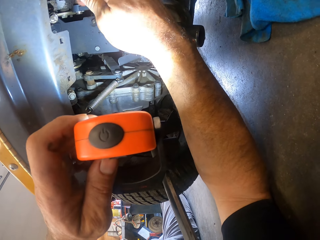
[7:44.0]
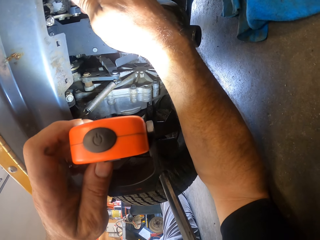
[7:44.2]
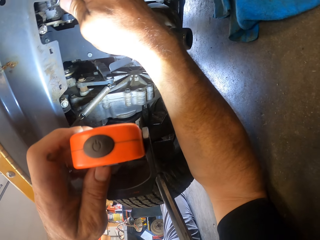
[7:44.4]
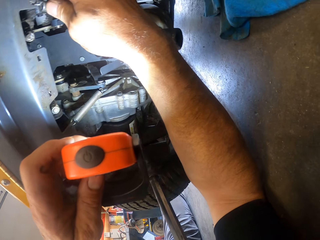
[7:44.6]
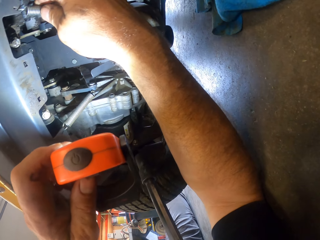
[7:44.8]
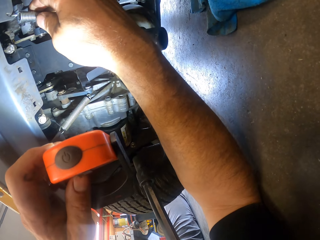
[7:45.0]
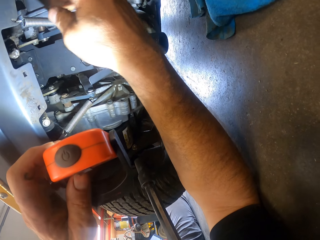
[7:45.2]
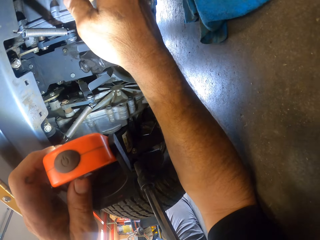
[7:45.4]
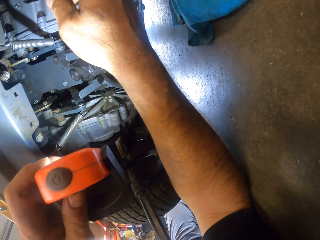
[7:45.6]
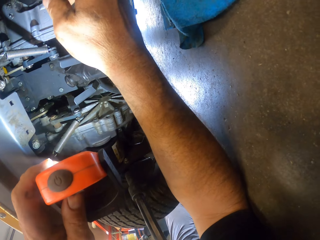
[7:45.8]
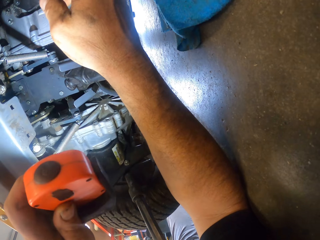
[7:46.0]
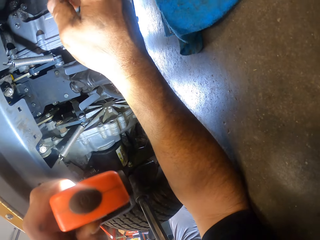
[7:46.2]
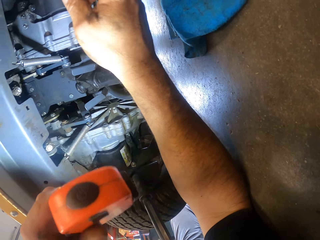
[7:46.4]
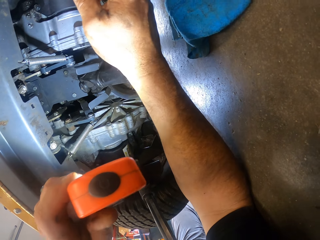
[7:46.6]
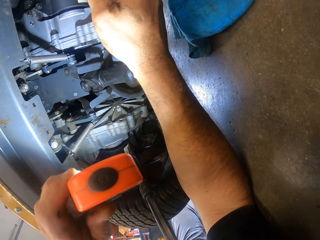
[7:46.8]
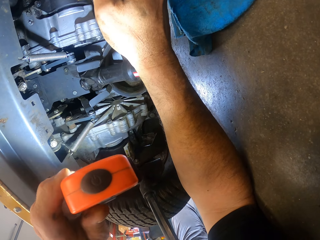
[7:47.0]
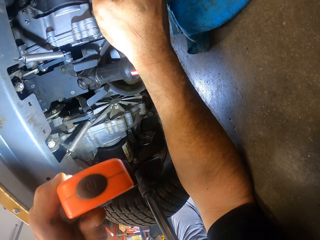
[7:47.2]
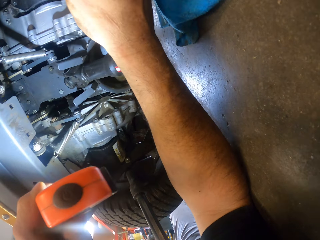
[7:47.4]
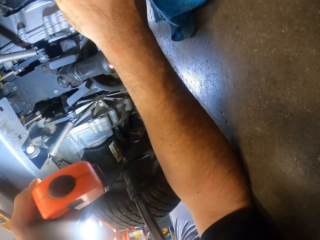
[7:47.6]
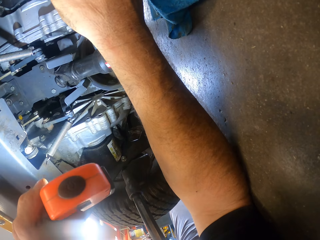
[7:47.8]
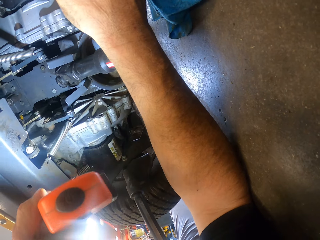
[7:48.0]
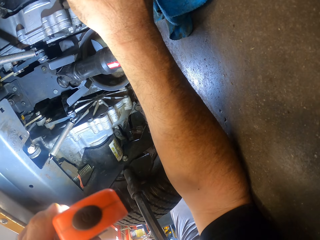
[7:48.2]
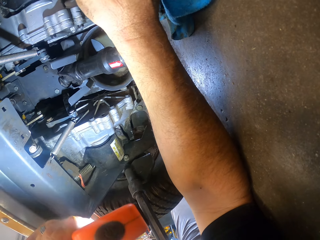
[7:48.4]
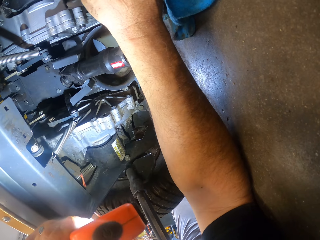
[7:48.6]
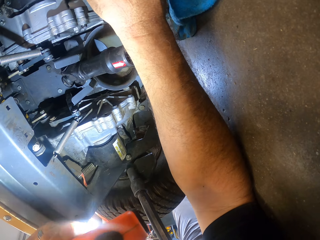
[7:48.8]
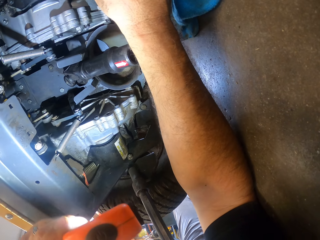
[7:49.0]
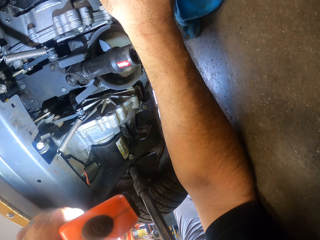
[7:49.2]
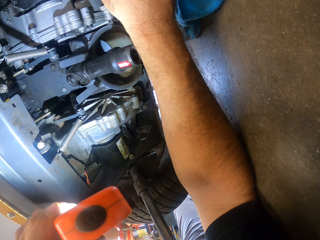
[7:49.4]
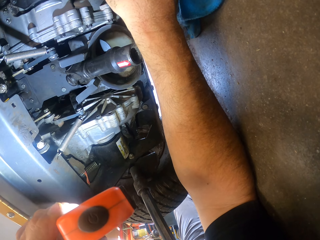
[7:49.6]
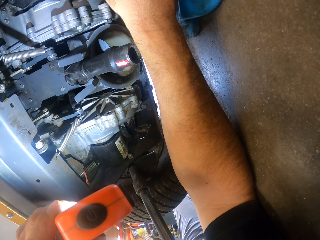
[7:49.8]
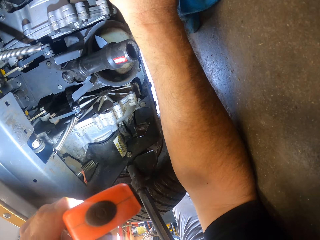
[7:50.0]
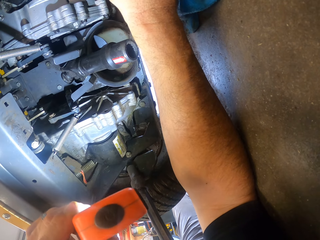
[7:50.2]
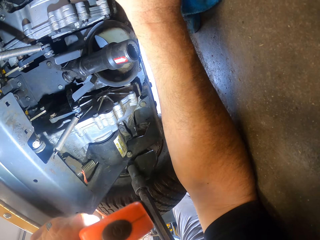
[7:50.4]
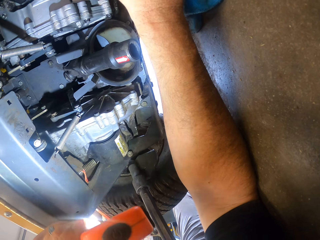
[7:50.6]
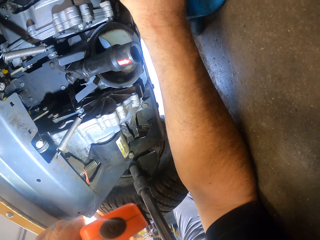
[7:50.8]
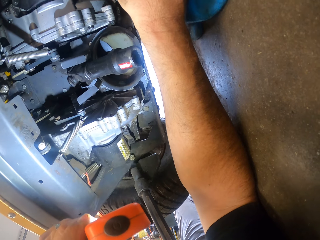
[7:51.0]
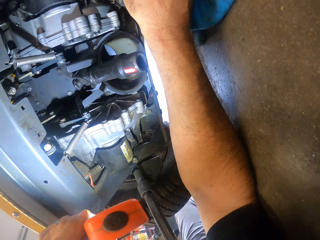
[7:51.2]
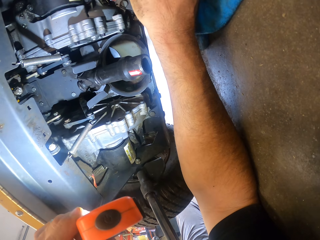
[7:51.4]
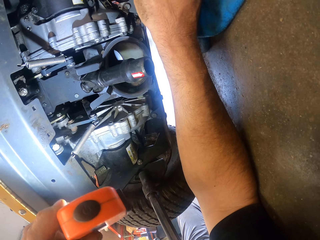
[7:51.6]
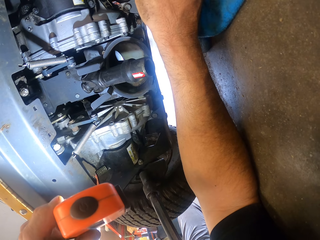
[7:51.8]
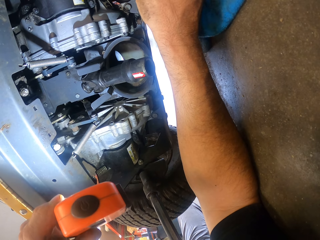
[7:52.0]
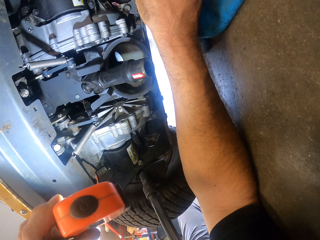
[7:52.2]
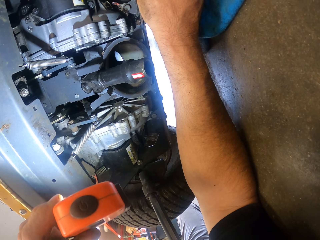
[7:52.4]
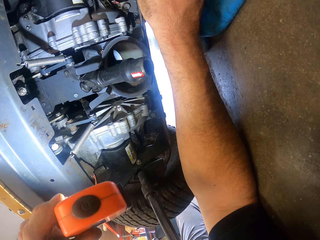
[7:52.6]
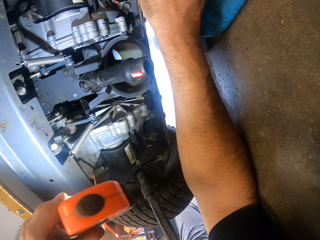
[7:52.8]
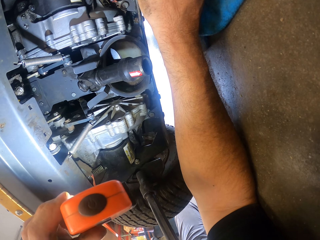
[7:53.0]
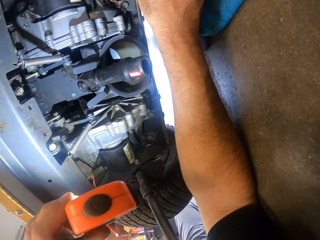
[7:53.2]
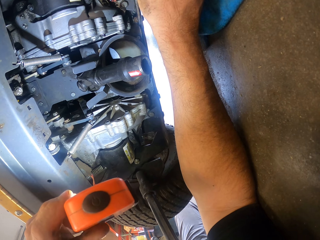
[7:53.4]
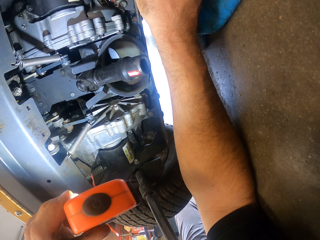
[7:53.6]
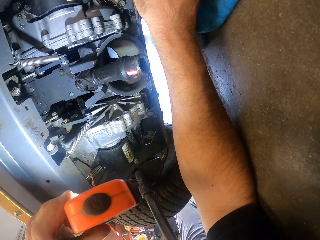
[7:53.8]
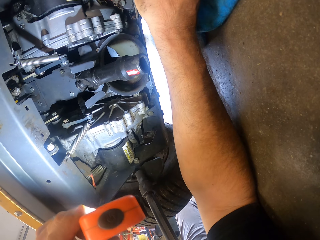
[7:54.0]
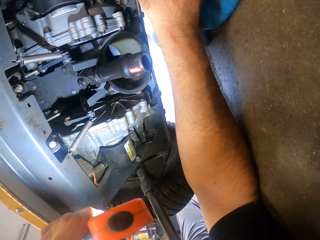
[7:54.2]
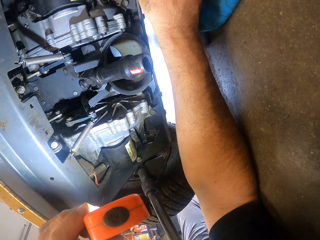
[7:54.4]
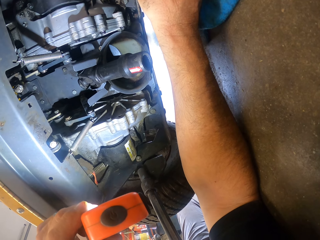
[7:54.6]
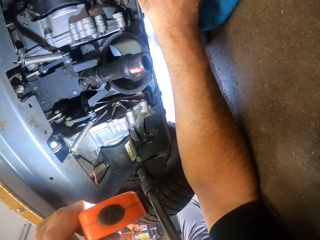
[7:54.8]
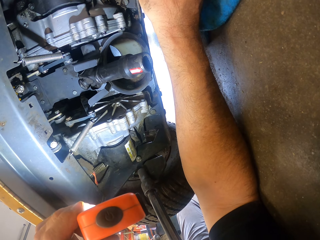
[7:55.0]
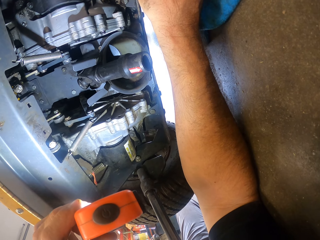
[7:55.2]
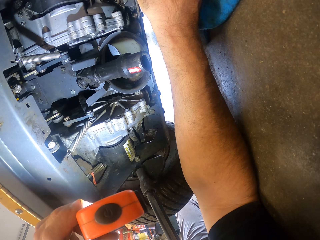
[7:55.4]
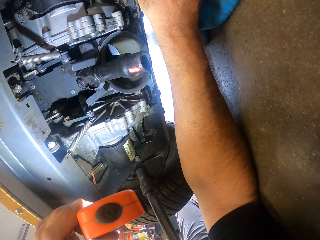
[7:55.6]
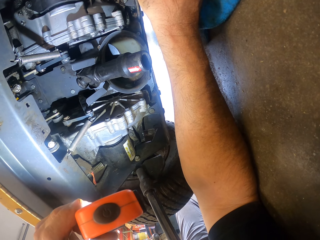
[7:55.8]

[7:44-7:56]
The camera wearer touches something. He stares at the cargo tricycle with the torchlight in his left hand.

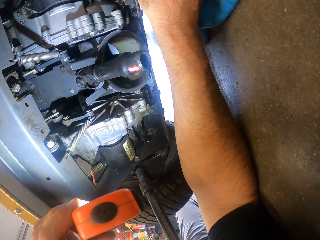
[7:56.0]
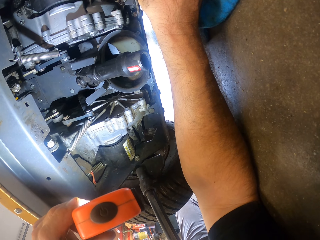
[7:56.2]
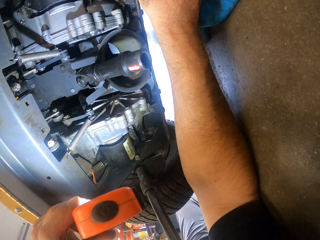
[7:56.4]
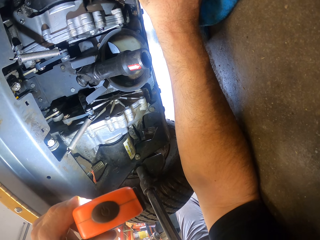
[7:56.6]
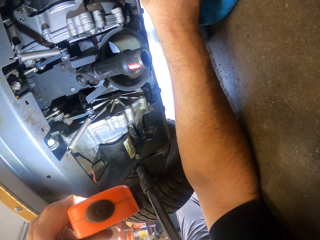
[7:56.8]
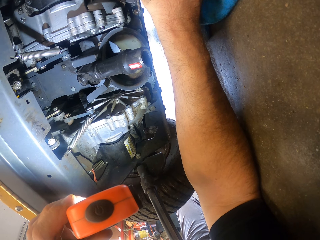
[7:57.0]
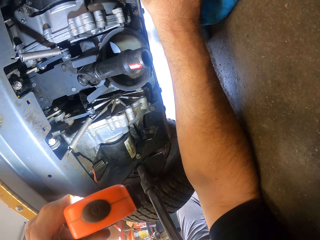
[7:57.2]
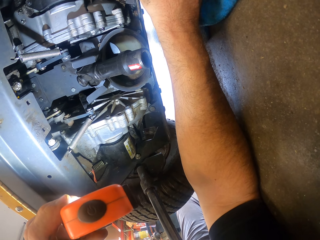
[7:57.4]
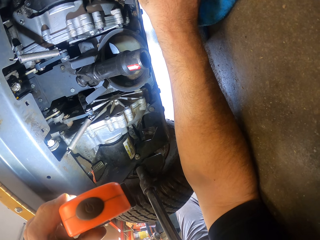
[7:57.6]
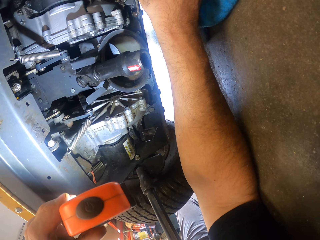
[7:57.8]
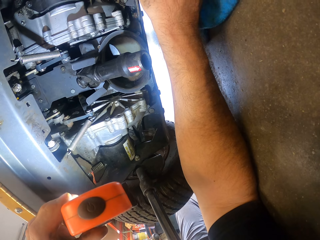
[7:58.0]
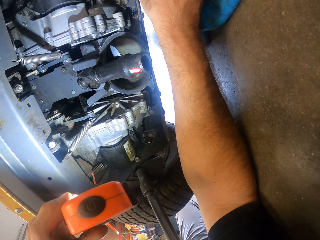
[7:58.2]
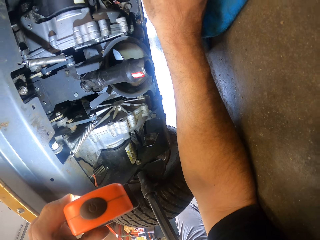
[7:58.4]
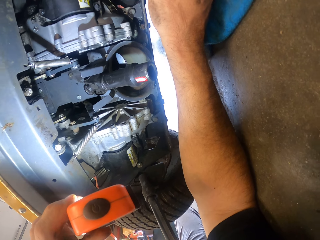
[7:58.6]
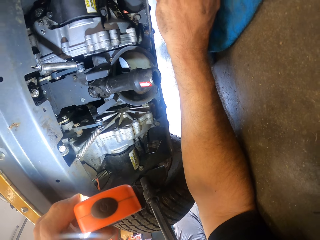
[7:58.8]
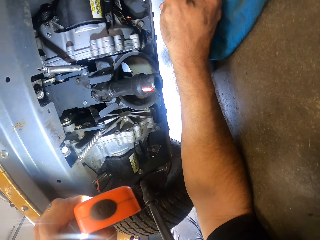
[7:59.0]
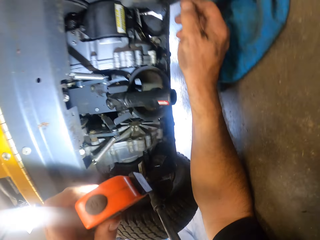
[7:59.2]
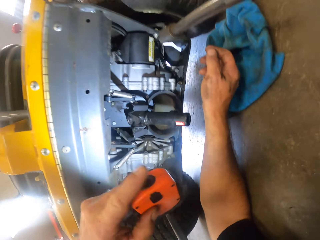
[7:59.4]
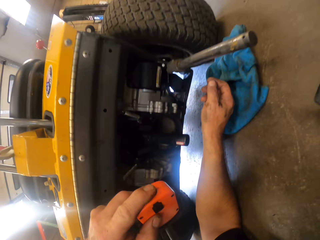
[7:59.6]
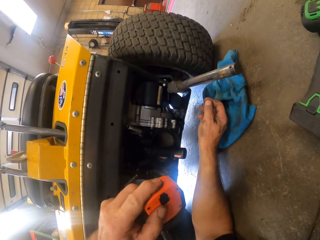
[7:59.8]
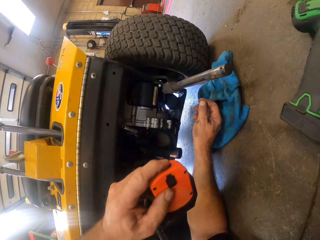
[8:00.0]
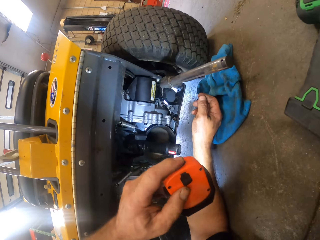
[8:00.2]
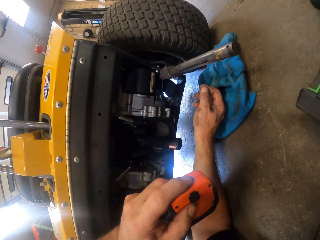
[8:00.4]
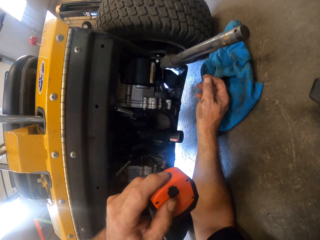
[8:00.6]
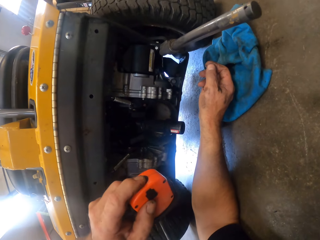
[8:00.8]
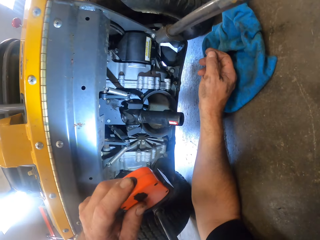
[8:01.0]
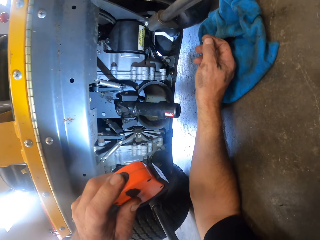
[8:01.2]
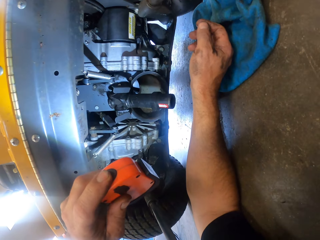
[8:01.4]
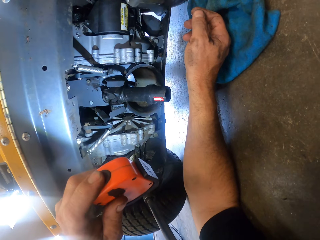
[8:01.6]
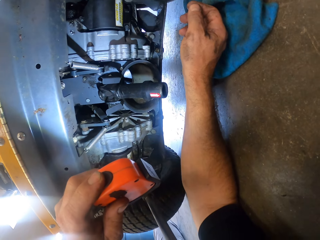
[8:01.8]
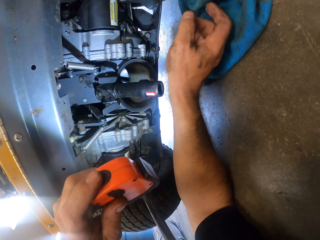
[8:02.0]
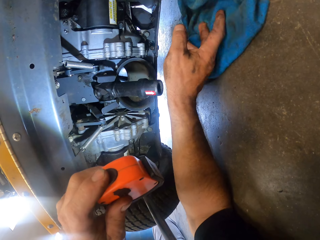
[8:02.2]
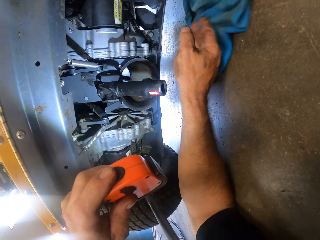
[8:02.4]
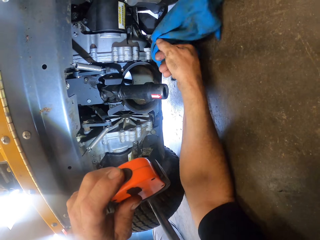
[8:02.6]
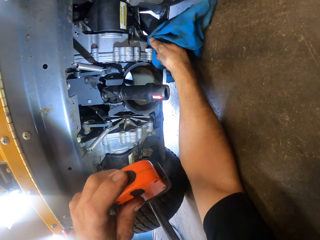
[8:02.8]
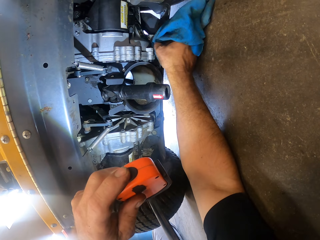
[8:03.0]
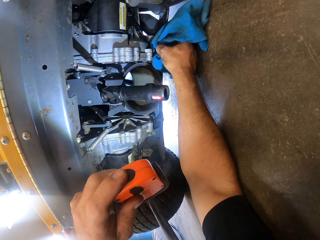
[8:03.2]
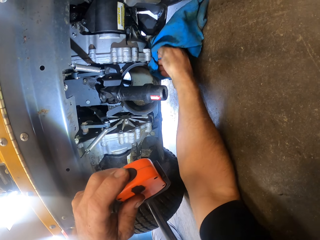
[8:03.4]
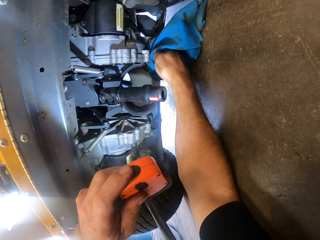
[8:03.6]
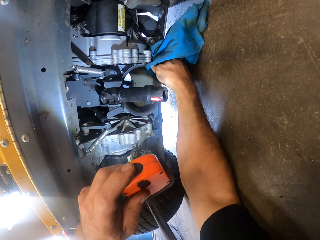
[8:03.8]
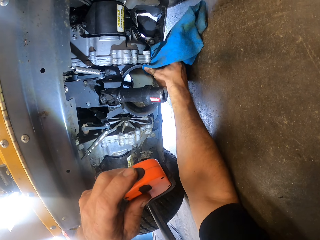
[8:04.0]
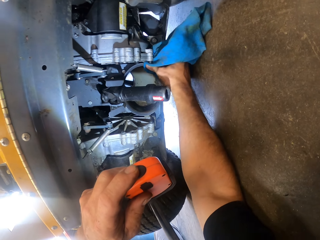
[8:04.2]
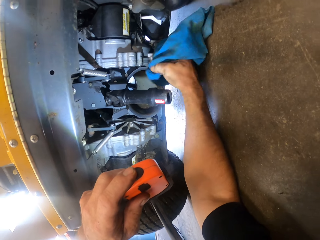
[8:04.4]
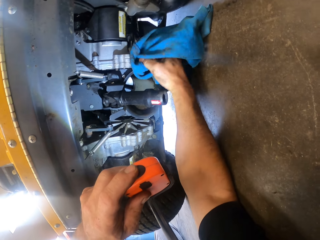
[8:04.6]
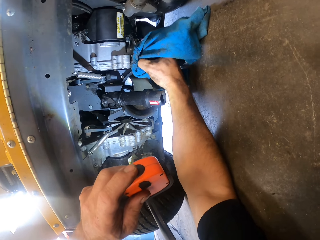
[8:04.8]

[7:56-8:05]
The camera wearer puts off the torchlight with his left hand. He flickers the torchlight with his left hand. He picks up the piece of cloth from the floor with his right hand. He wipes the cargo tricycle with the piece of cloth in his right hand.
